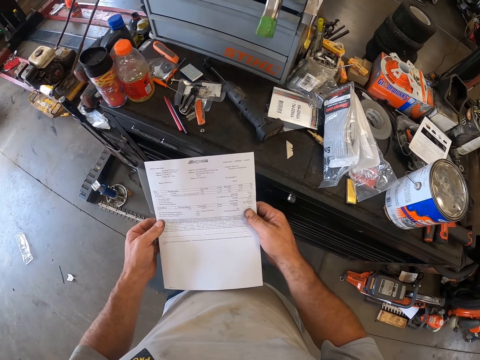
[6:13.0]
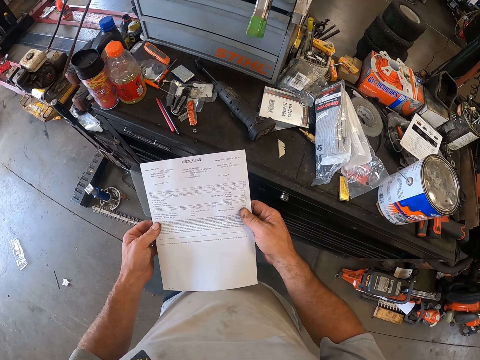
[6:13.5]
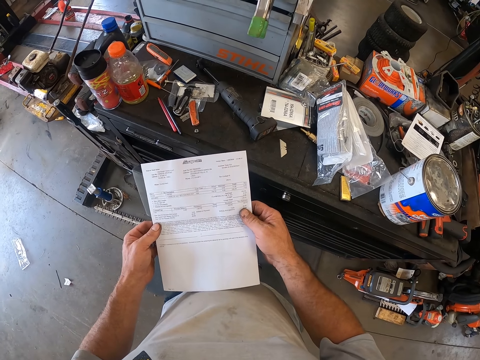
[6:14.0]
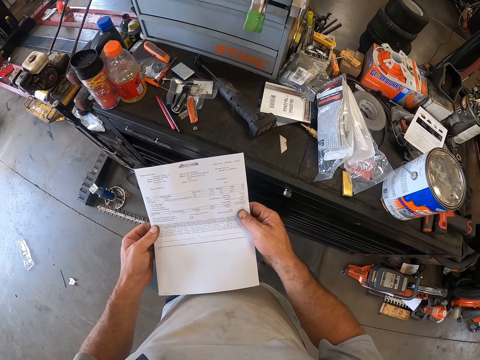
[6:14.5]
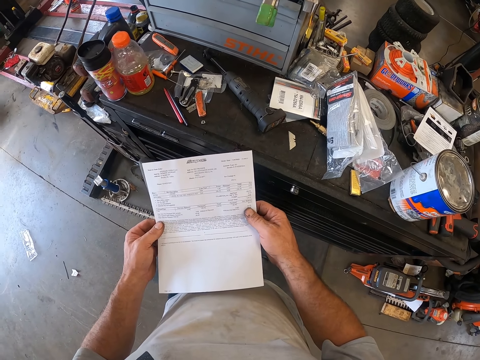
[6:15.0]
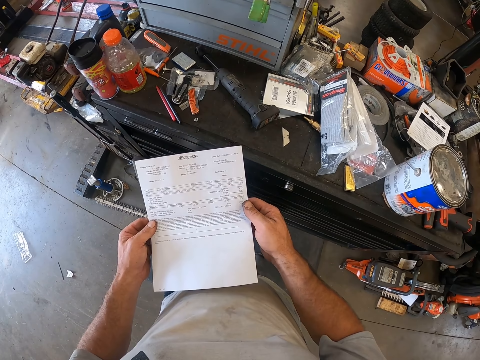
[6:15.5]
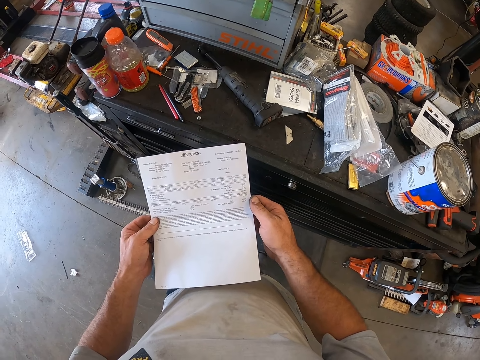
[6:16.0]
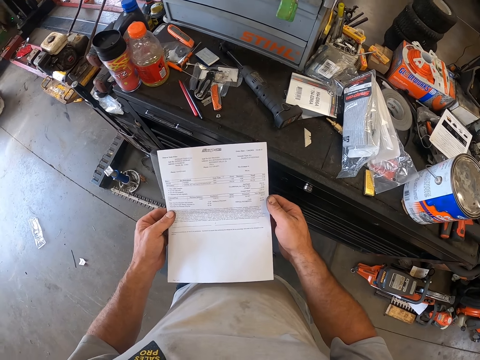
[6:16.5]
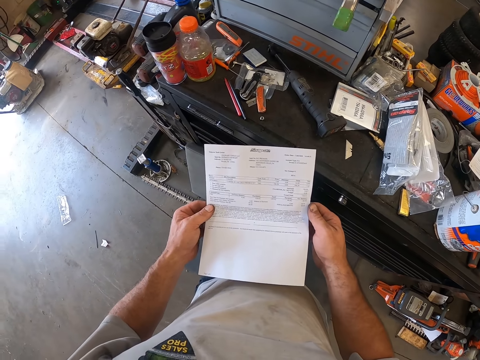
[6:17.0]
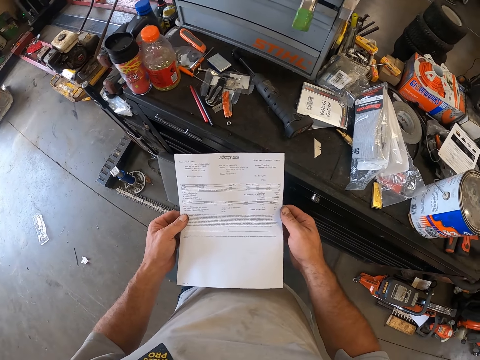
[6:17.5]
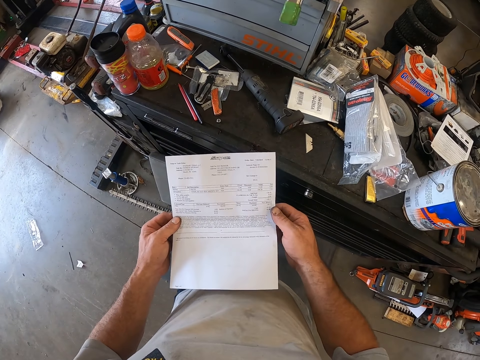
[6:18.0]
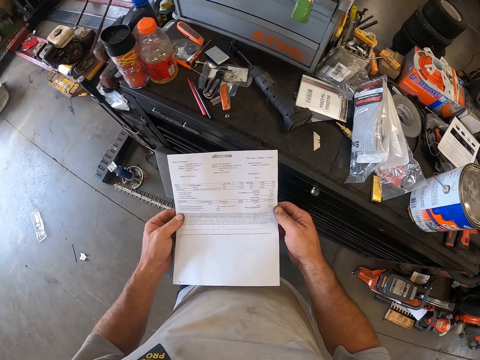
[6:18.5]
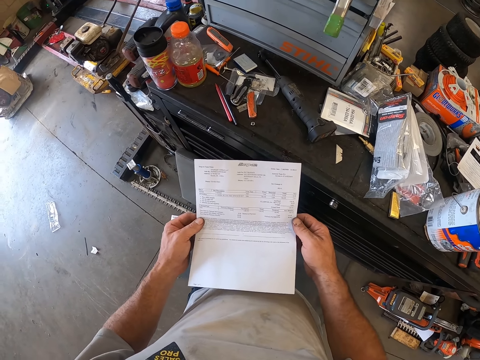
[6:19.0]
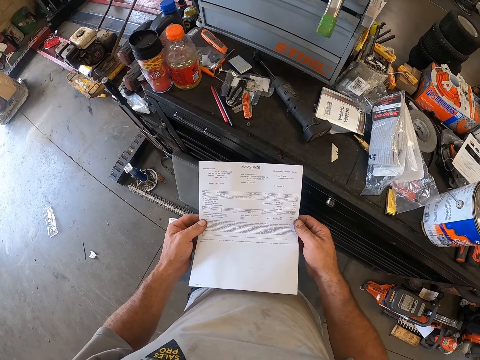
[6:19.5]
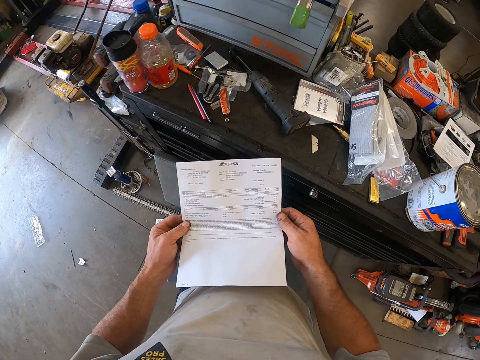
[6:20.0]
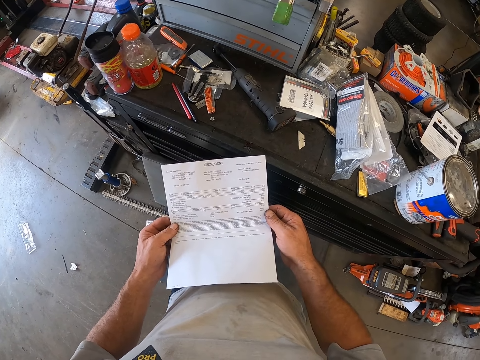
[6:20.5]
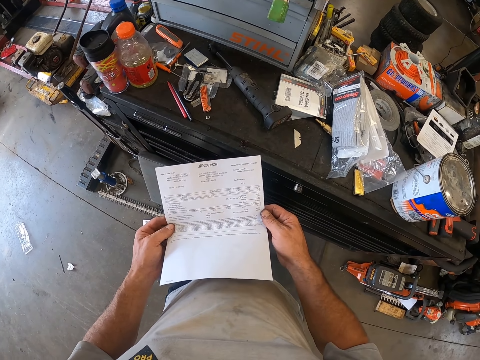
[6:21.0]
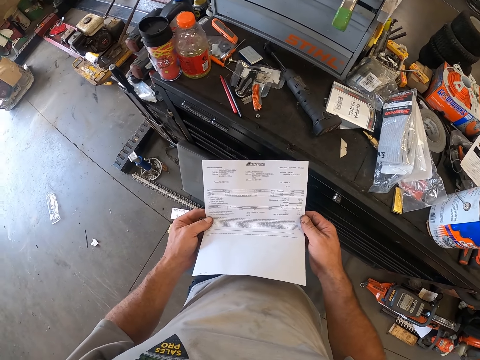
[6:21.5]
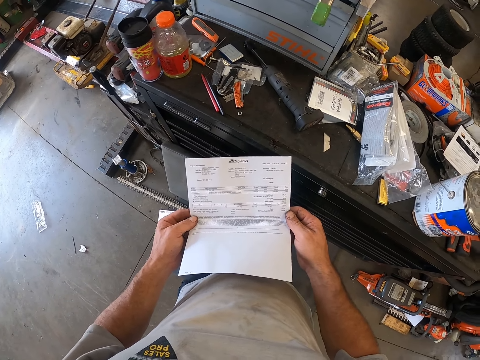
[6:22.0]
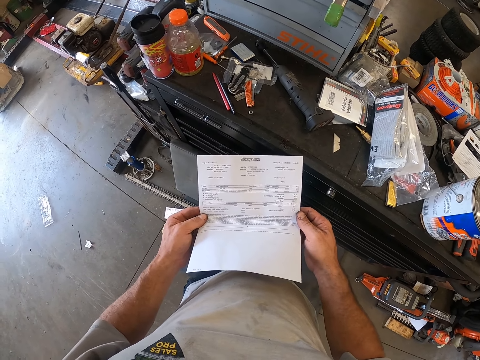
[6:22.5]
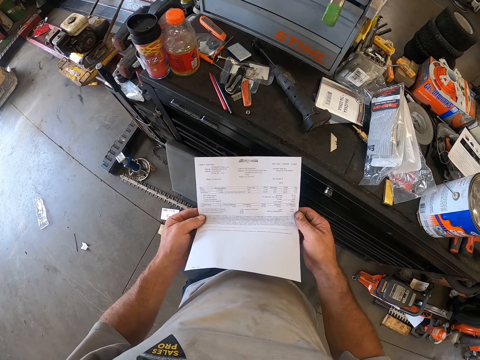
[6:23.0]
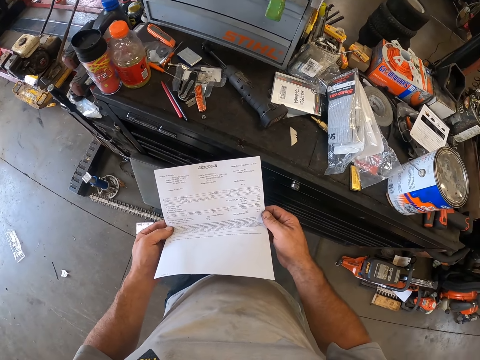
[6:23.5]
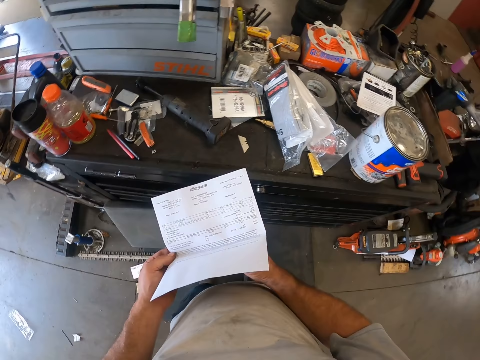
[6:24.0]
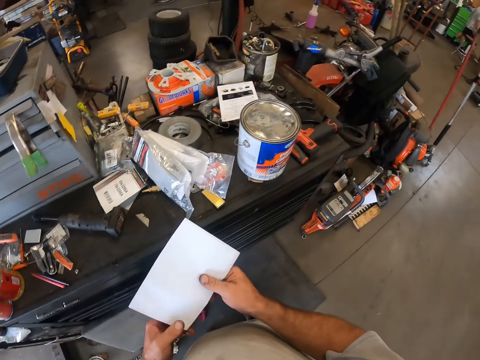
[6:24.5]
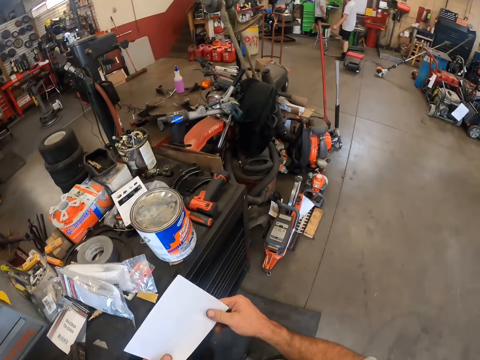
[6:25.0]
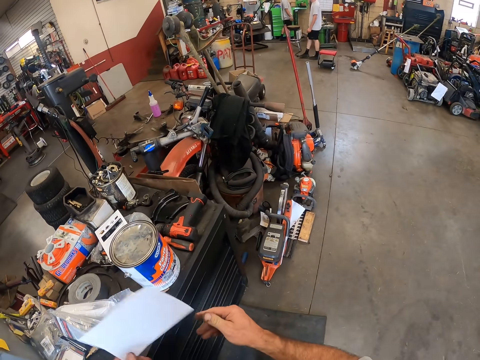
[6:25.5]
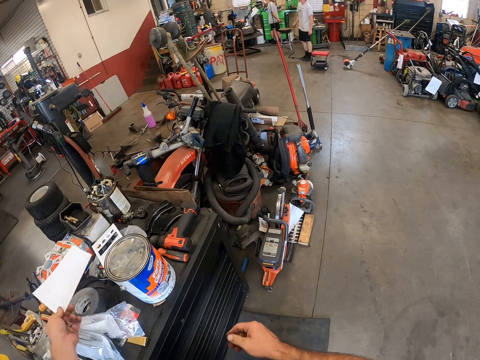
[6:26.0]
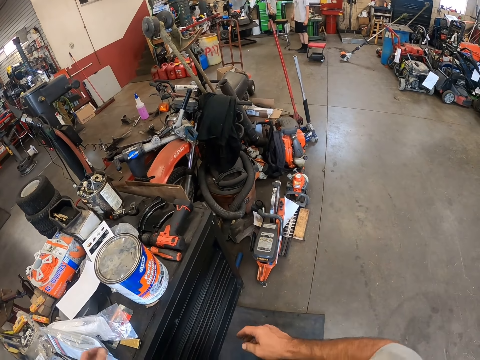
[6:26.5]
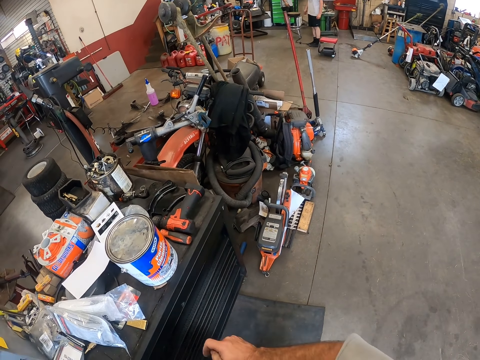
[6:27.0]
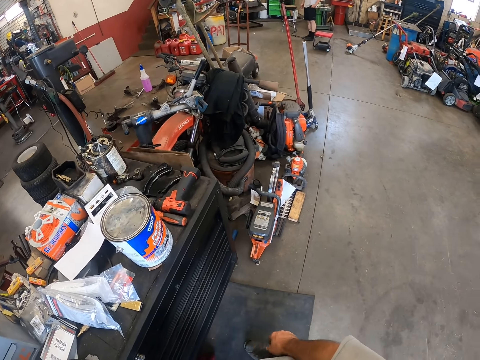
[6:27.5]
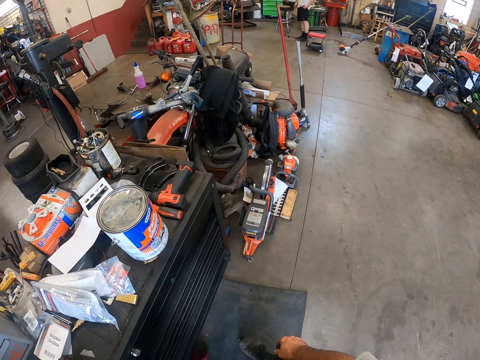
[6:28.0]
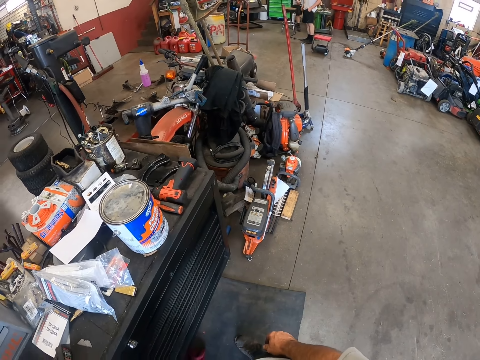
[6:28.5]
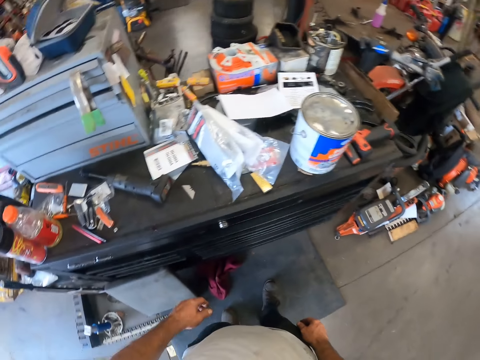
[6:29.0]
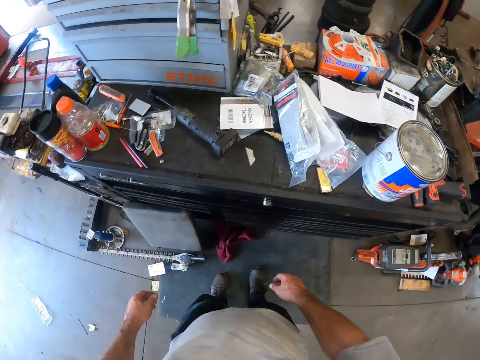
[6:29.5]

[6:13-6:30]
The camera wearer folds the piece of paper. They look around the garage. They drop the paper on the cabinet. They look around the garage.

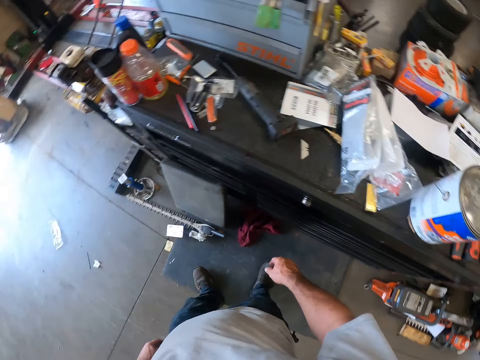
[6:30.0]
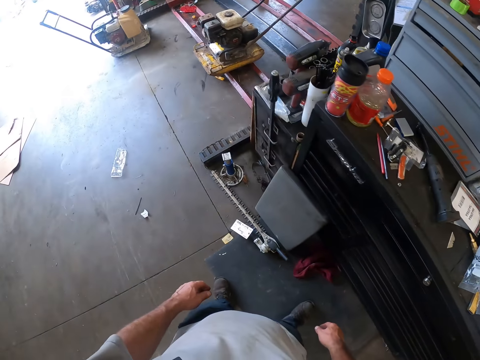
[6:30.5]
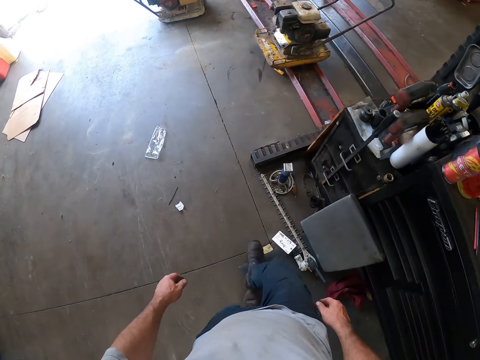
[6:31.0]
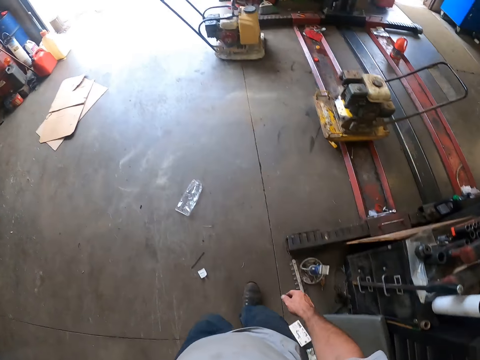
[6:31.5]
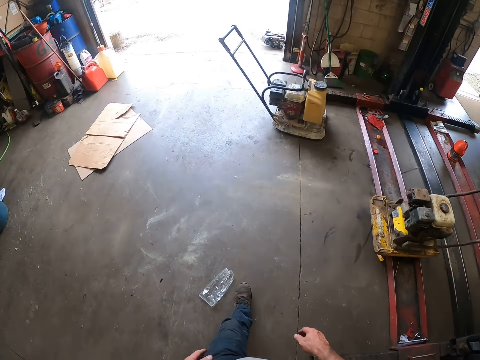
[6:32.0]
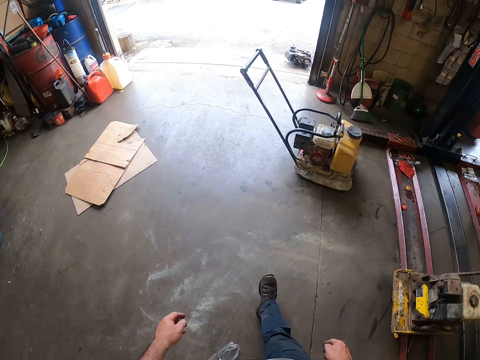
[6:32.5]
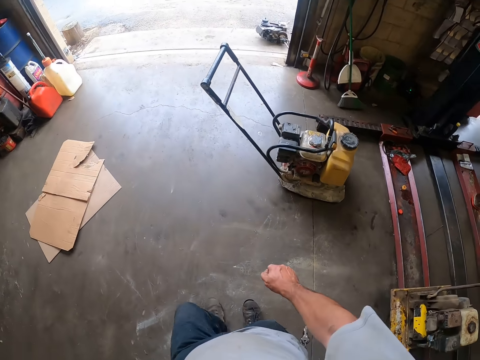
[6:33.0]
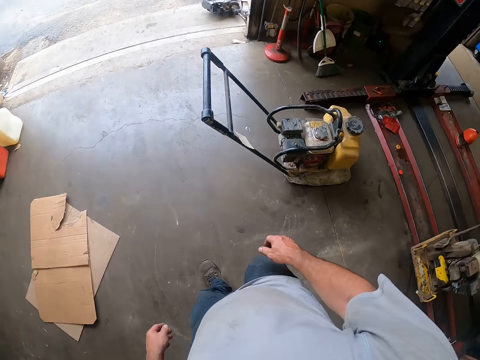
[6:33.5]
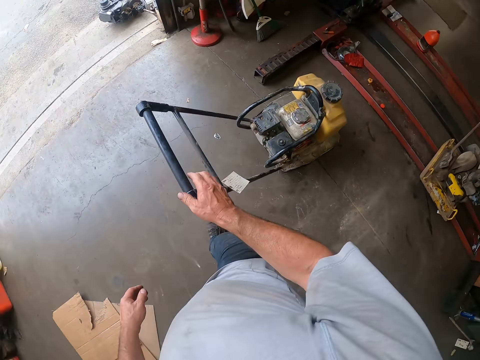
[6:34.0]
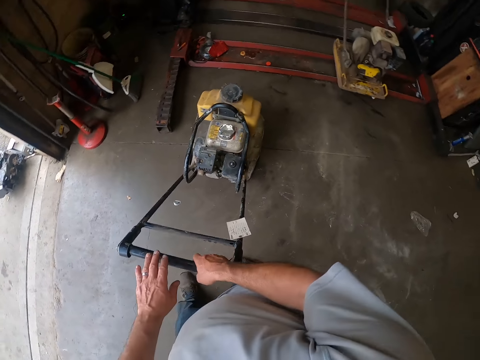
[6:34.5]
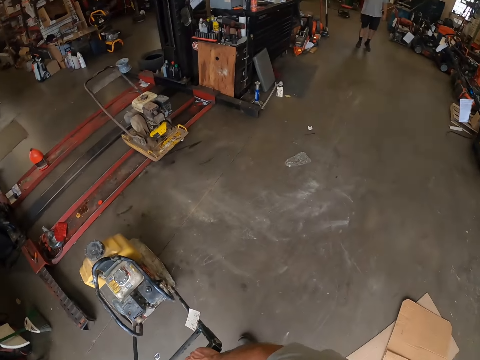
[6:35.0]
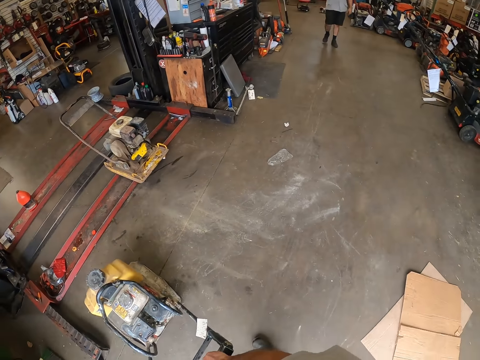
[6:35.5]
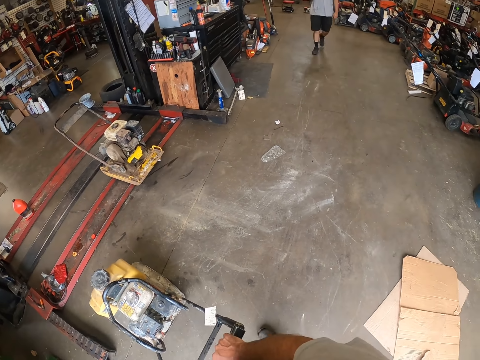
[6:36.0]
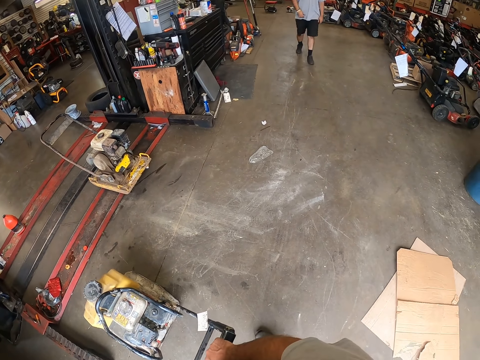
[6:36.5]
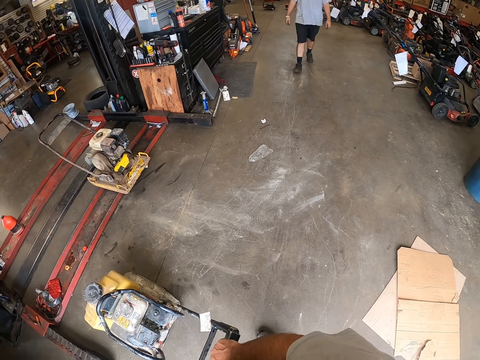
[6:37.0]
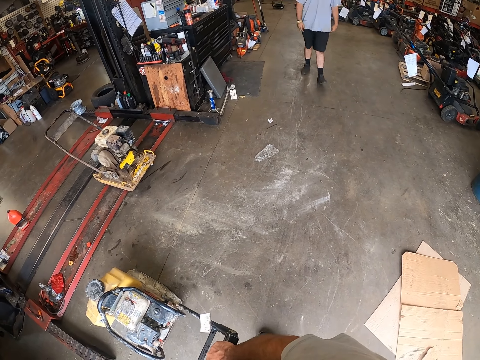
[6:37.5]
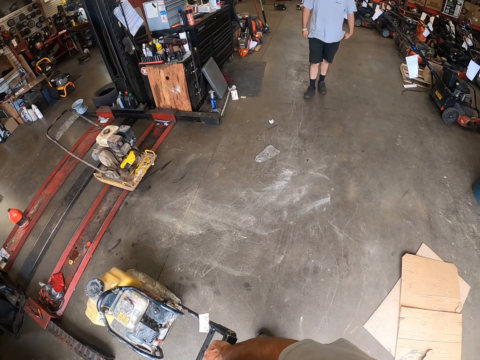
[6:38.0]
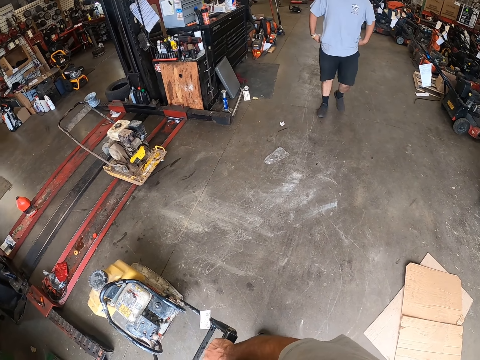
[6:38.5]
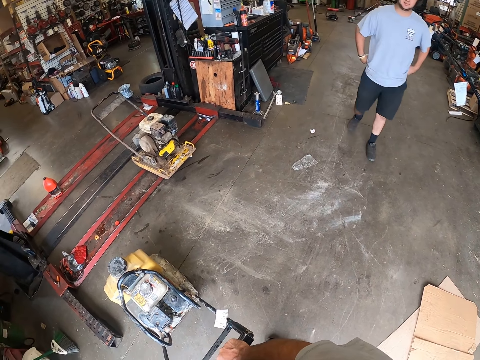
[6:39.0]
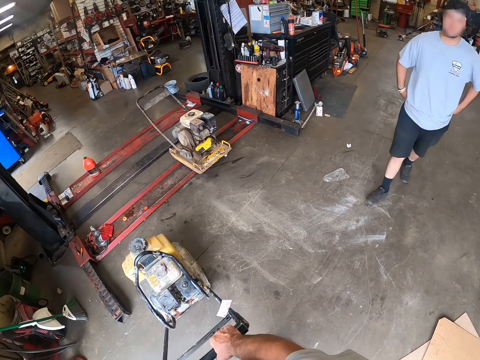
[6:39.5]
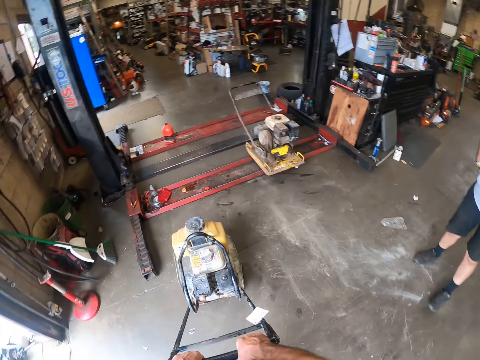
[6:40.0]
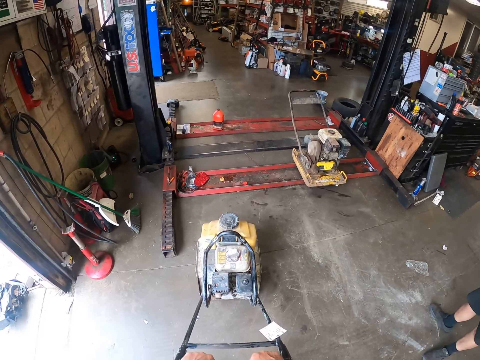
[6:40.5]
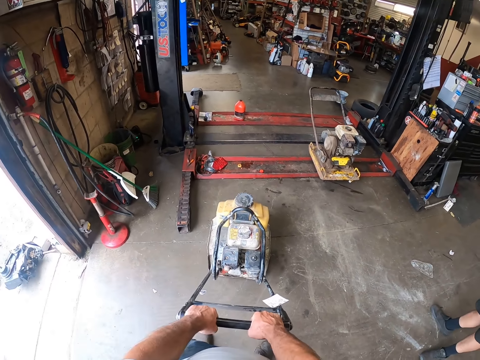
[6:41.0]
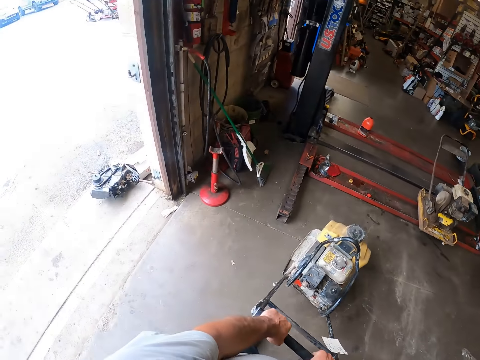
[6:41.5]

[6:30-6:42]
The camera wearer walks round the garage. They walk towards a lawn mower. They touch the lawn mower. The co-worker walks towards the camera wearer. The camera wearer looks around the garage. They move the lawn mower outside the workshop.
